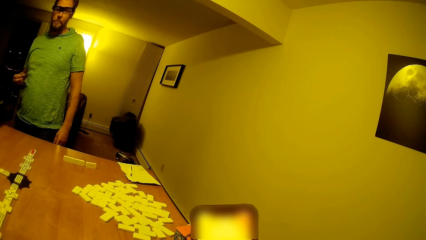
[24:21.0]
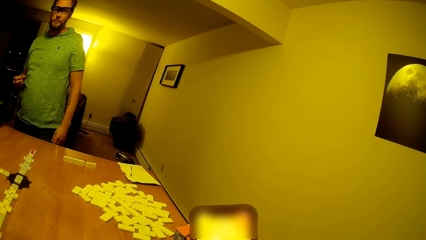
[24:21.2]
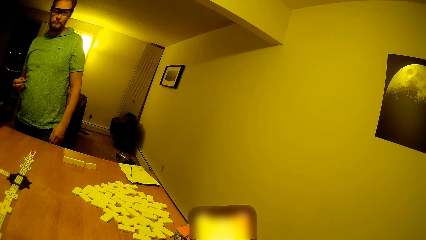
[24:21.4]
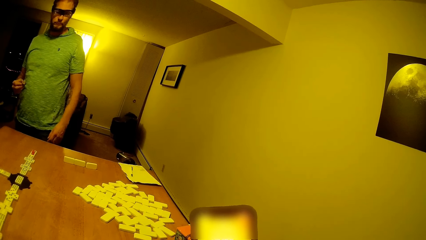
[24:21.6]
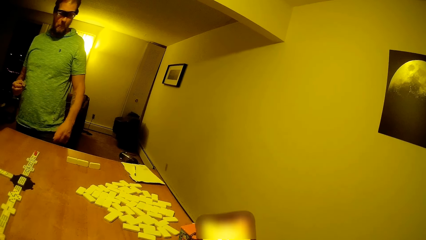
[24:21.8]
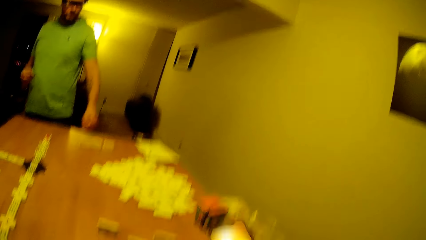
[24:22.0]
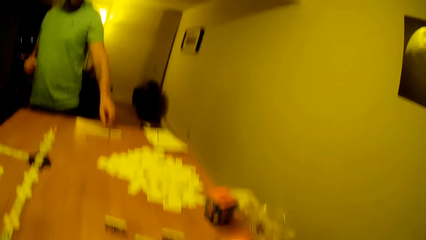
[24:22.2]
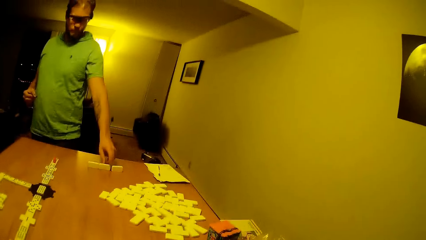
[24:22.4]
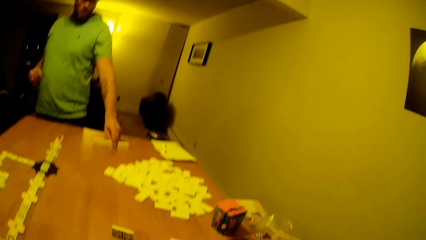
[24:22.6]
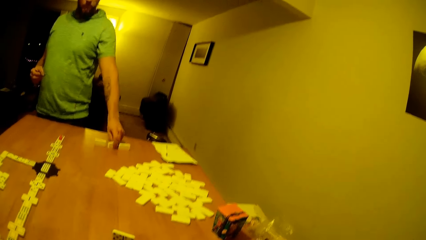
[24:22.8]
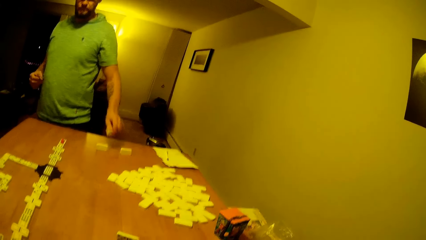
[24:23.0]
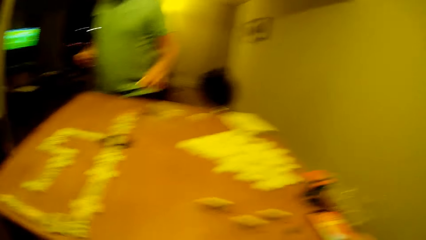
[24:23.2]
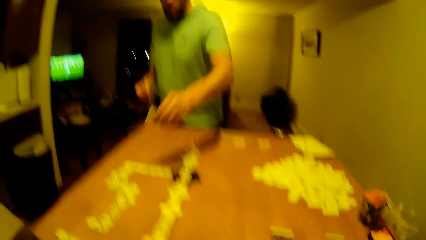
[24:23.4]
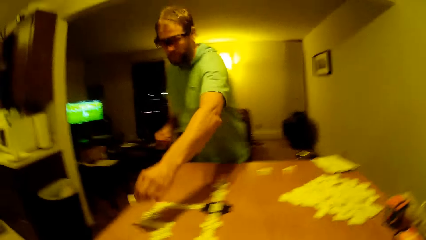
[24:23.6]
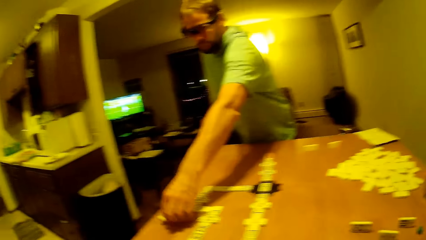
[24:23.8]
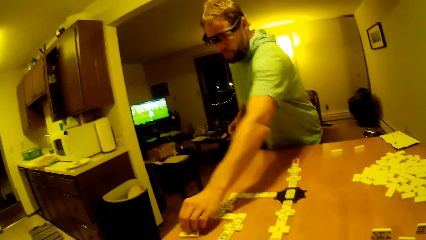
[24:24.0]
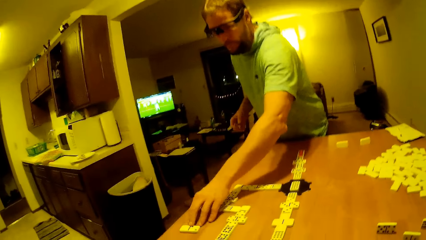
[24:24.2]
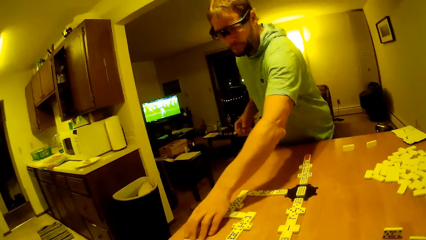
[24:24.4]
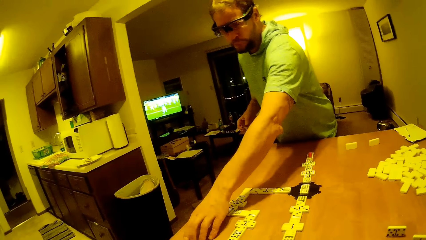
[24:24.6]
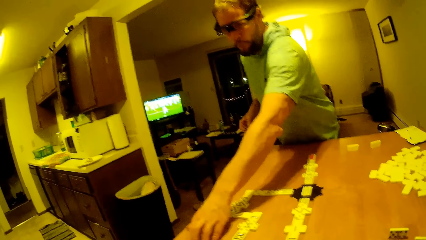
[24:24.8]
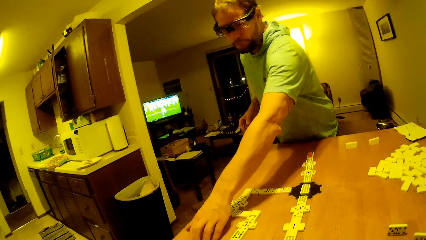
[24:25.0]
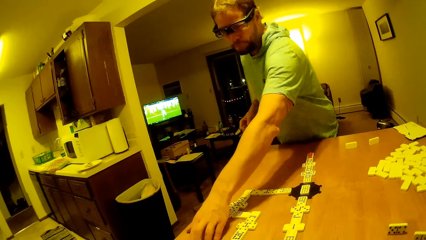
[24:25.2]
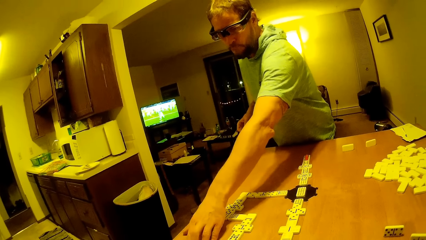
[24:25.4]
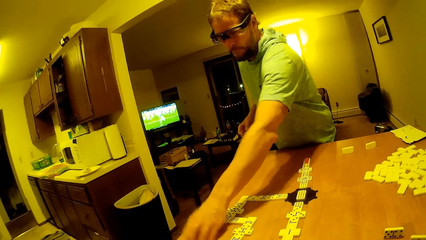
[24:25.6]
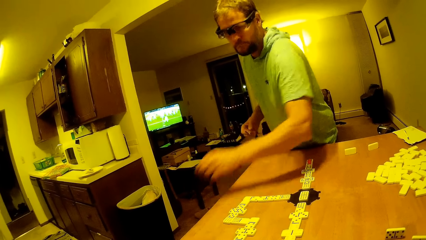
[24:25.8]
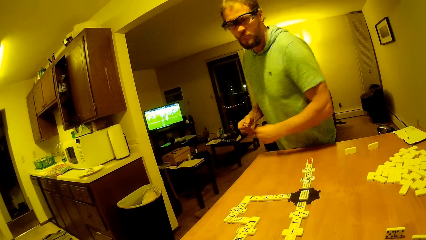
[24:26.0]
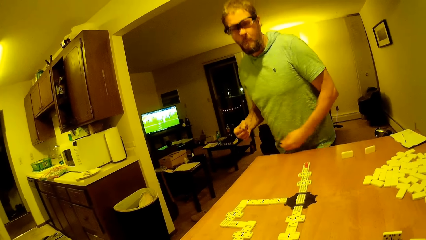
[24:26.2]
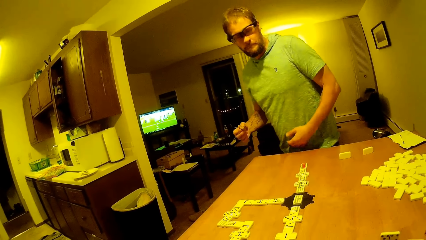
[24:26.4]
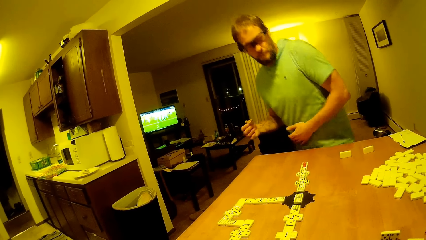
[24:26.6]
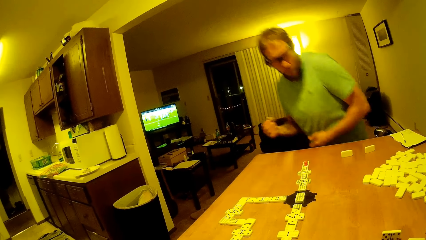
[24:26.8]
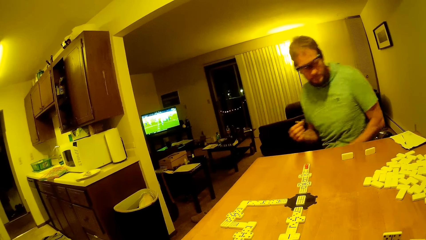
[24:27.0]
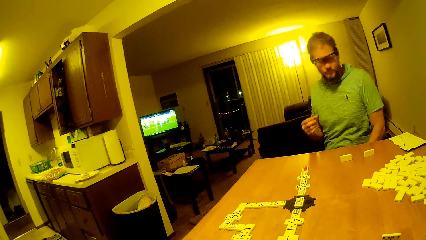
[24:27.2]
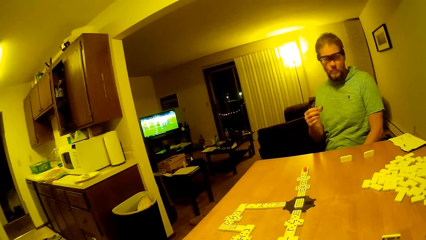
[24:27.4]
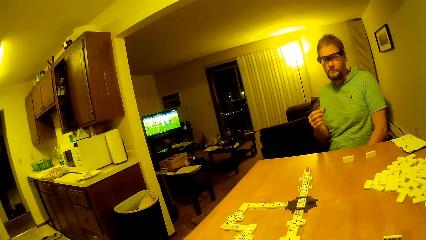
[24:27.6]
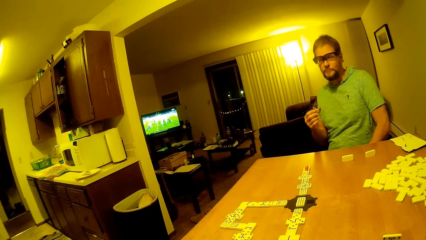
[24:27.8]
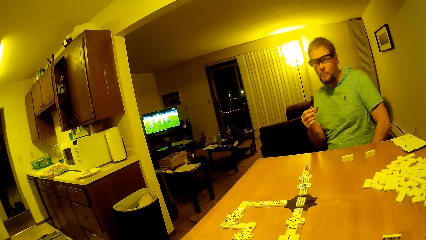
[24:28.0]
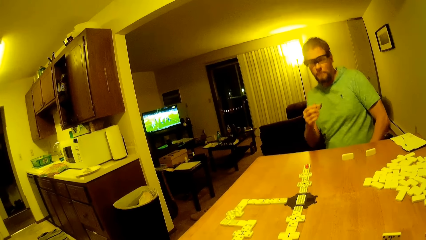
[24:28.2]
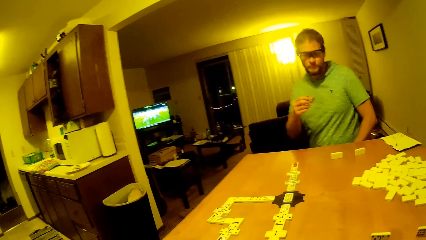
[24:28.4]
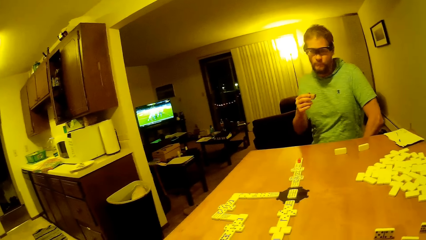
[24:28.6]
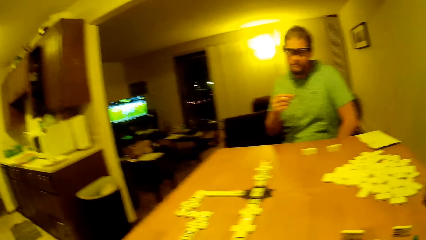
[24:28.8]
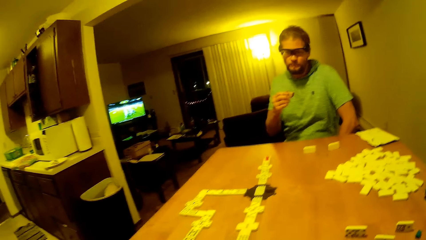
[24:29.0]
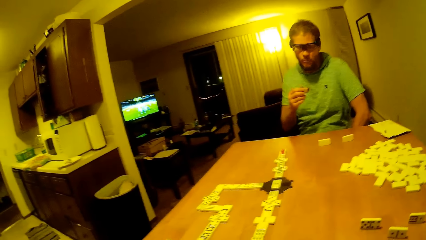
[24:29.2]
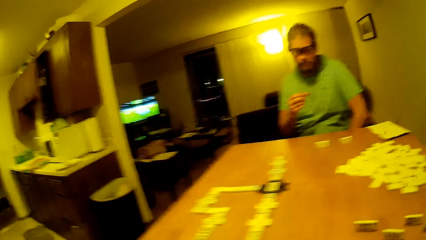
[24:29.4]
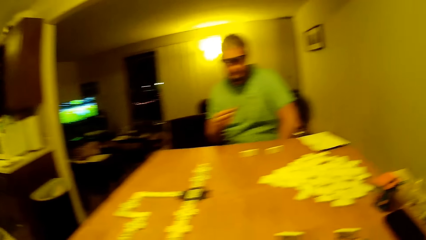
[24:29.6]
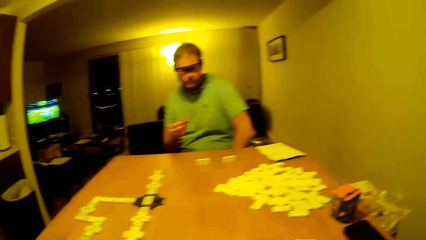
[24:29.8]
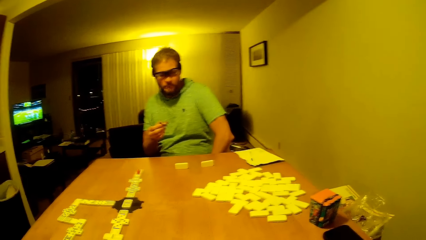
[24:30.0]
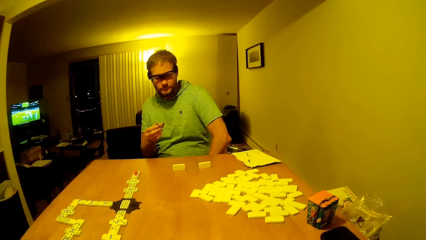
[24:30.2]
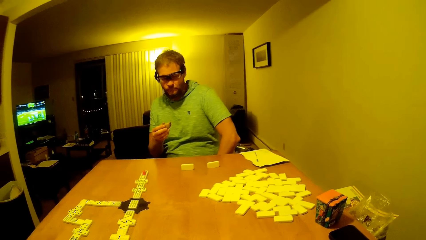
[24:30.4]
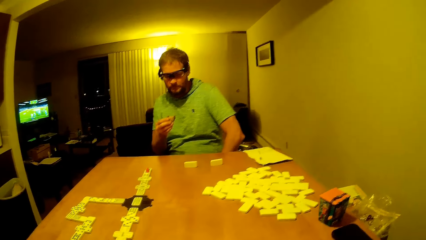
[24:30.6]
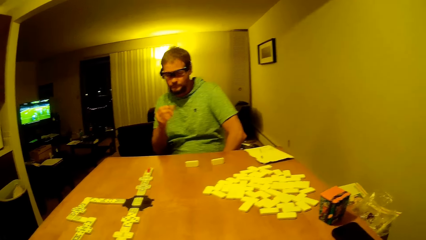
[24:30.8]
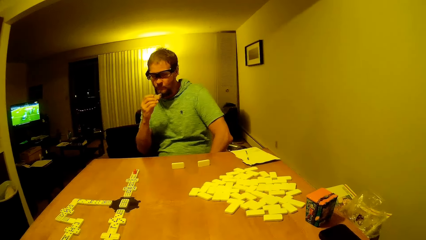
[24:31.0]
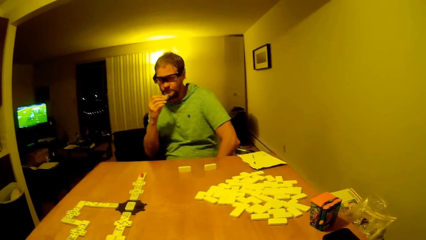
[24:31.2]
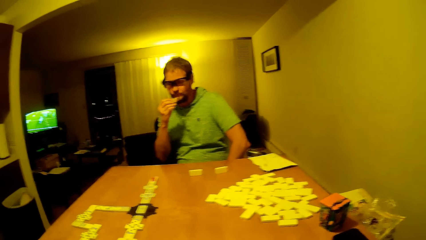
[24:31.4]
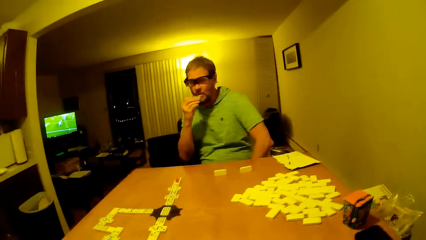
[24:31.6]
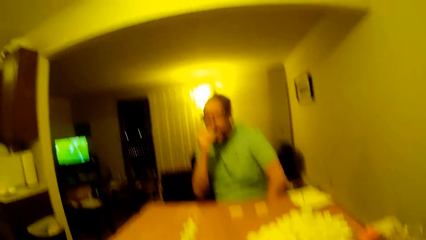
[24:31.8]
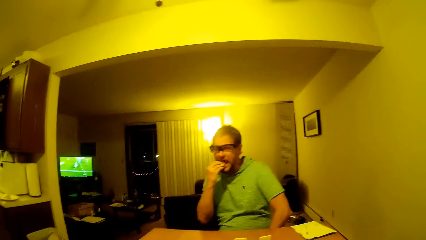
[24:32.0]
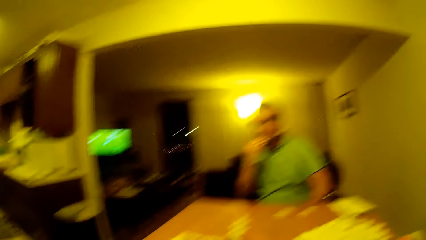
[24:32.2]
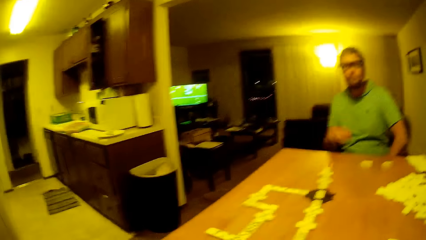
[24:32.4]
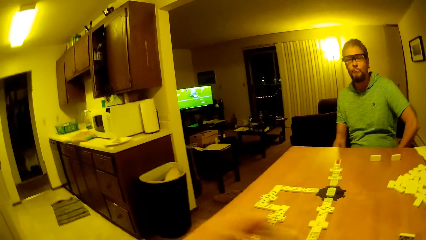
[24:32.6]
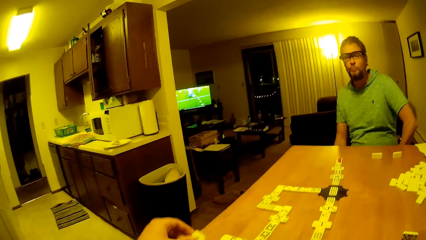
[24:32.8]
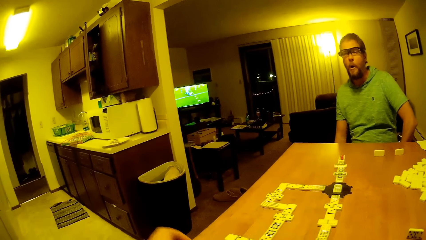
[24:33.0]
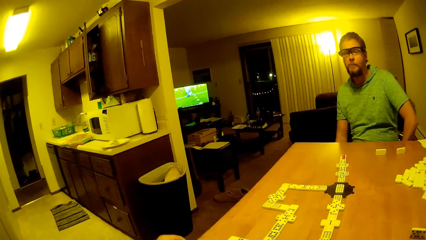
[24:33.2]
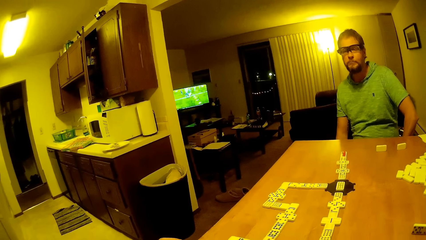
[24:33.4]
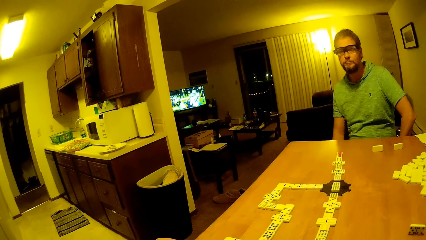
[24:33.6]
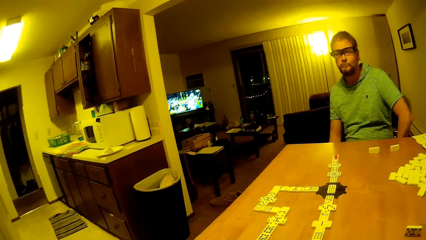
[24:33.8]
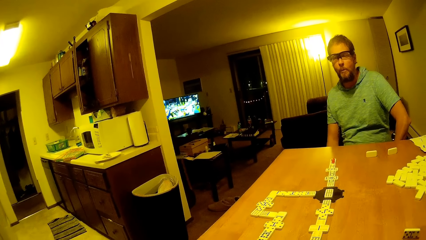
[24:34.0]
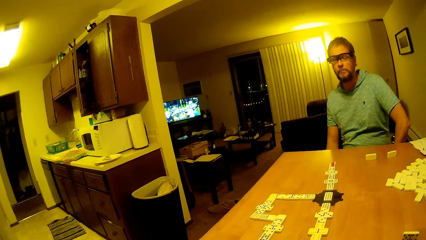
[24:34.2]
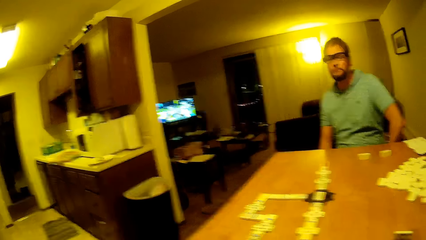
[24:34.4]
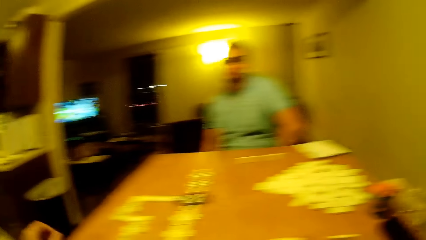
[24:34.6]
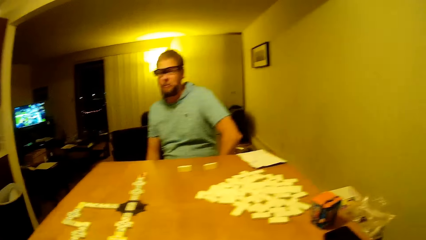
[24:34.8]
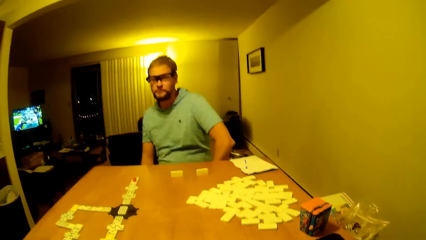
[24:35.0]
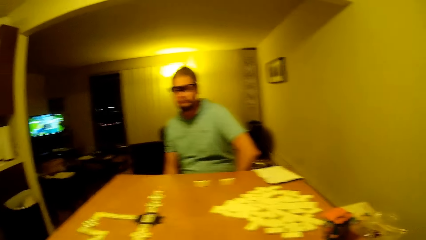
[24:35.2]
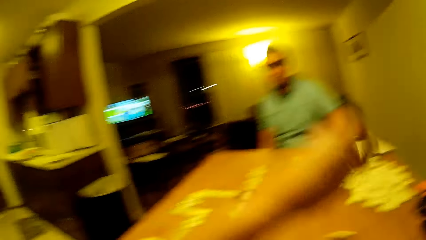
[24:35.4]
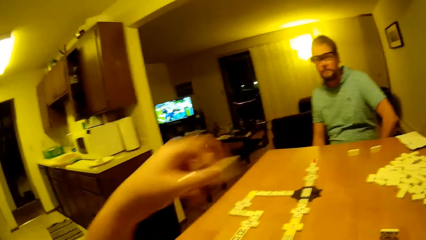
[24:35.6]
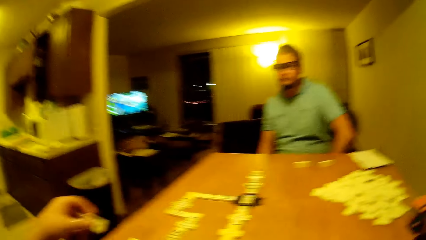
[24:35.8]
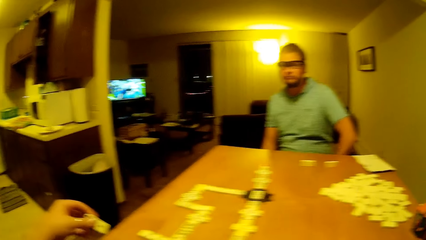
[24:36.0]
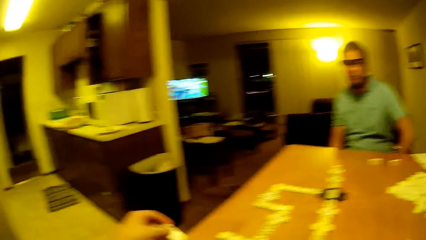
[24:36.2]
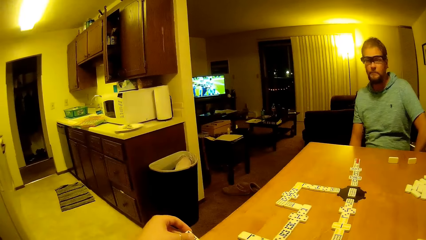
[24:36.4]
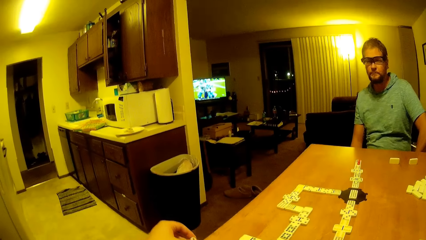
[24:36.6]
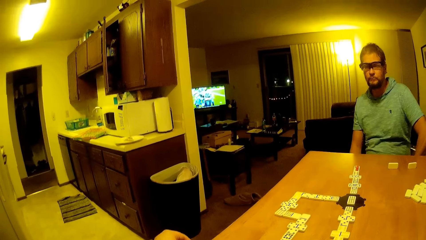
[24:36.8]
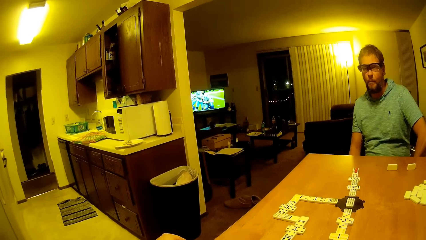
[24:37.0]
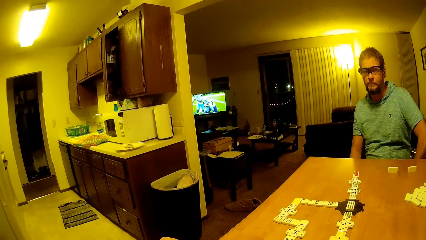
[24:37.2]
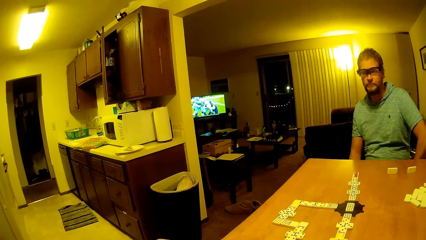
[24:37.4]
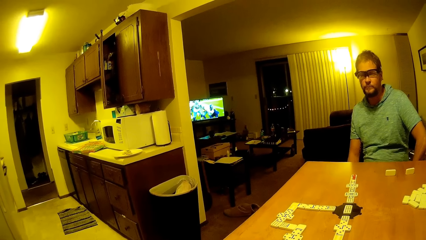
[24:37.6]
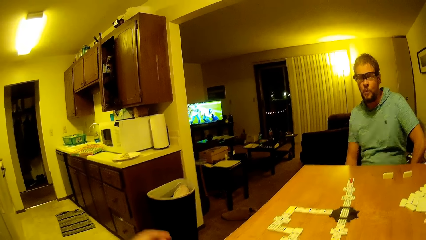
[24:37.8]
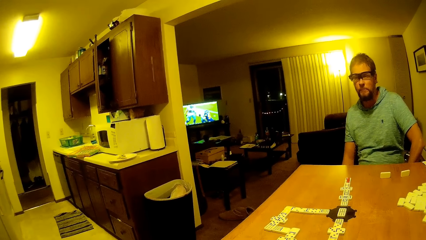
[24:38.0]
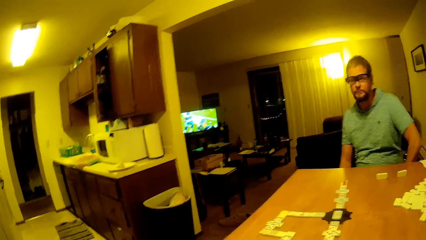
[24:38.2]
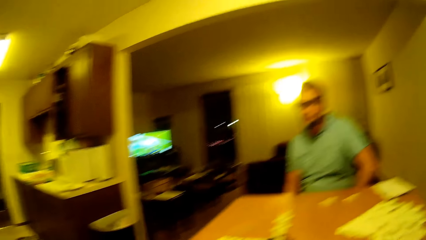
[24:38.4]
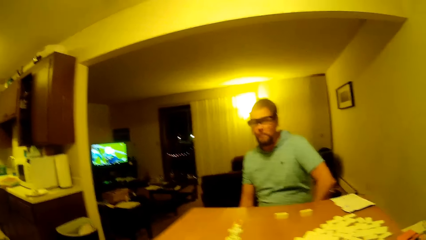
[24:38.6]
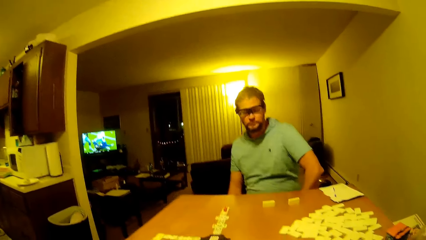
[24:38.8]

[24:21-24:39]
A man chews the snack in his mouth. The man picks the pai gow tile or dice from the table and puts his hand down. The man places the pai gow tile on the table. The man arranges the dice and lifts his hand up. The man sits on the chair and puts his hand down. The man chews the snack. The man bites the snack on his hand. The camera wearer places the pai gow tile on the table. The man puts his hand down. The camera wearer places the pai gow tile on the table. They pick up a dice.
